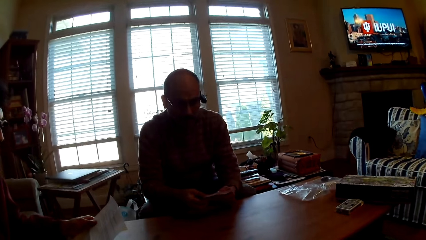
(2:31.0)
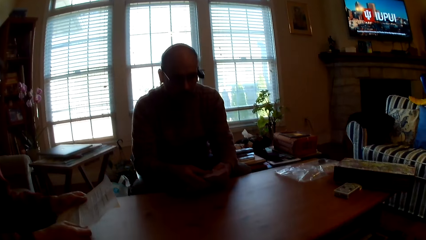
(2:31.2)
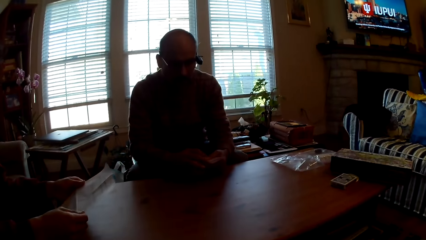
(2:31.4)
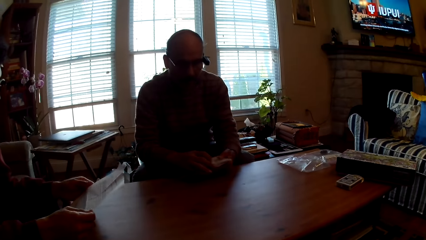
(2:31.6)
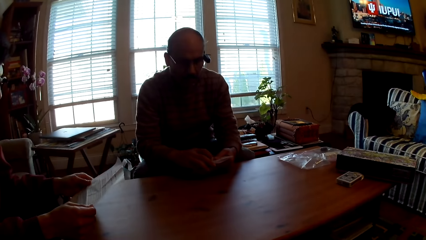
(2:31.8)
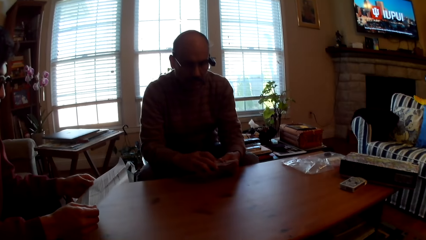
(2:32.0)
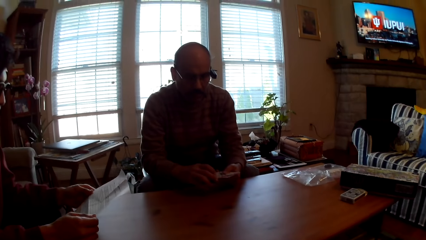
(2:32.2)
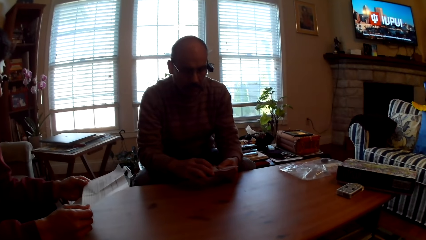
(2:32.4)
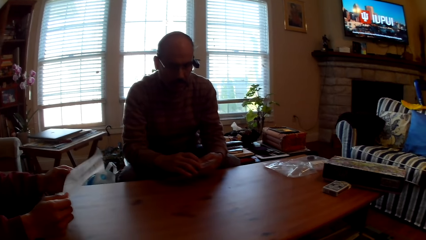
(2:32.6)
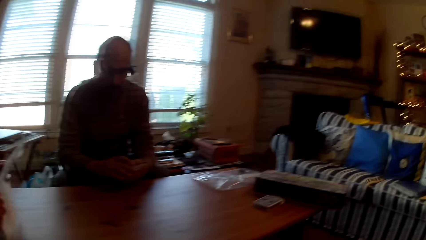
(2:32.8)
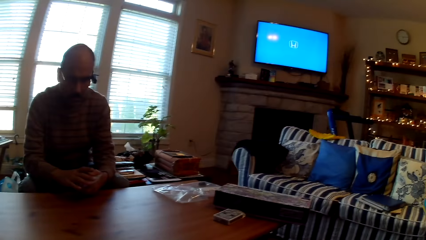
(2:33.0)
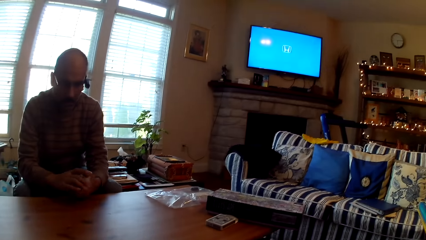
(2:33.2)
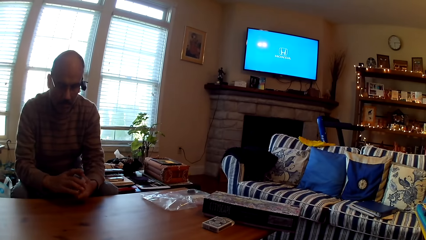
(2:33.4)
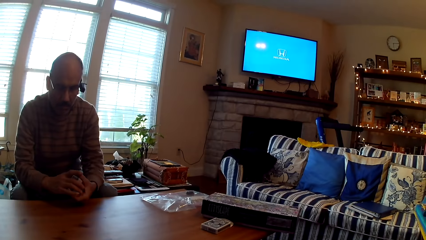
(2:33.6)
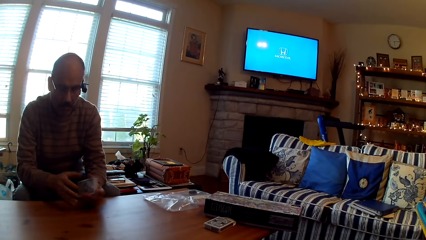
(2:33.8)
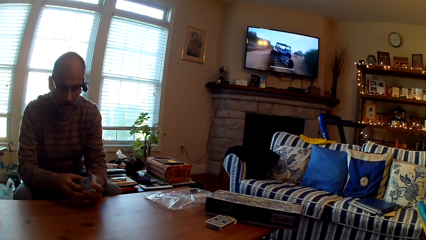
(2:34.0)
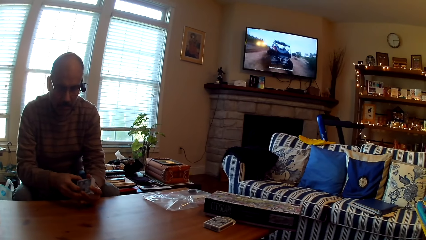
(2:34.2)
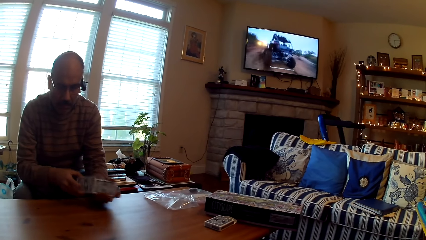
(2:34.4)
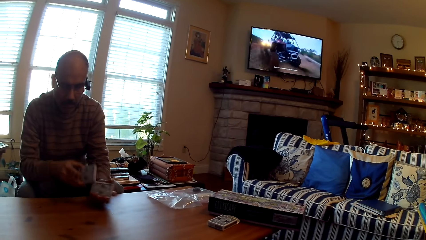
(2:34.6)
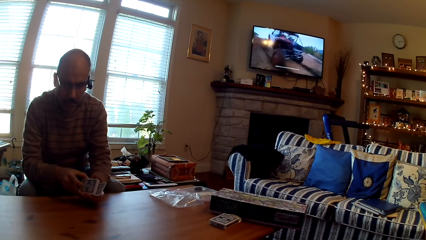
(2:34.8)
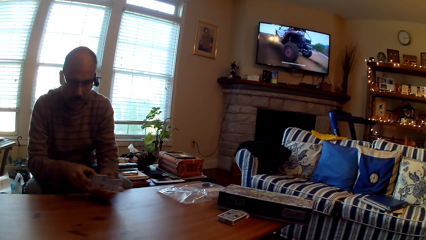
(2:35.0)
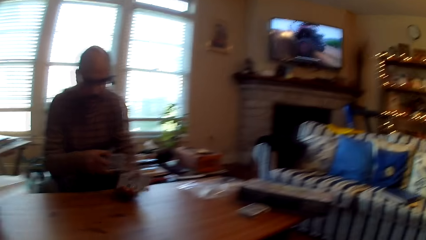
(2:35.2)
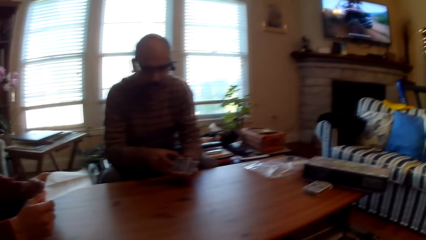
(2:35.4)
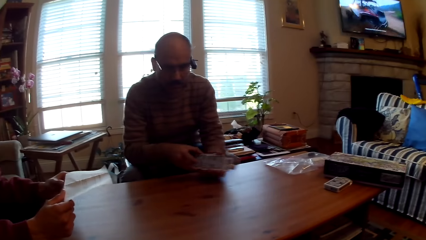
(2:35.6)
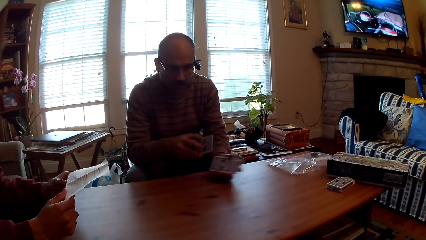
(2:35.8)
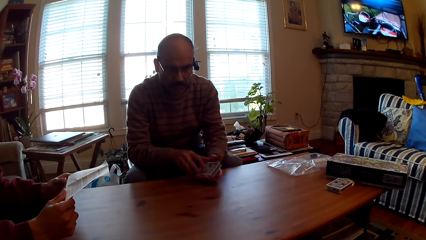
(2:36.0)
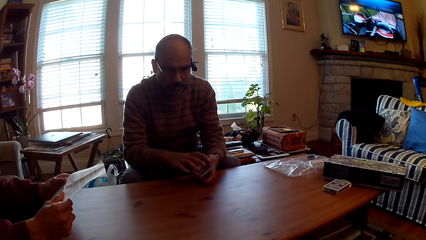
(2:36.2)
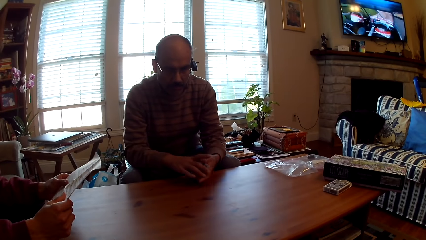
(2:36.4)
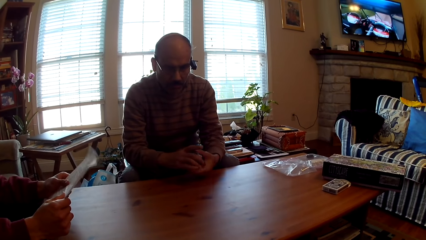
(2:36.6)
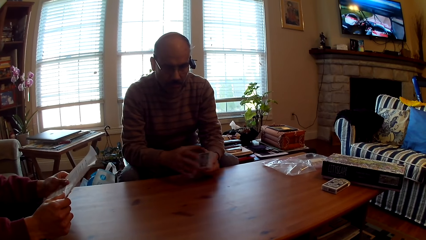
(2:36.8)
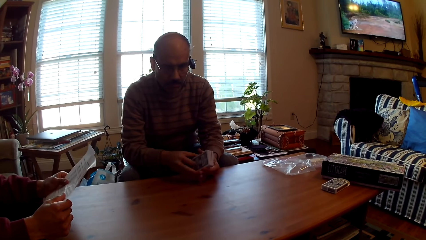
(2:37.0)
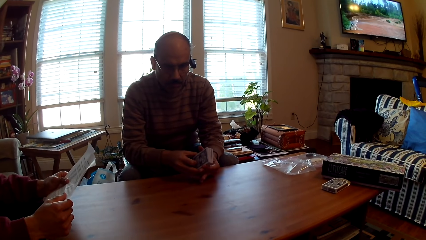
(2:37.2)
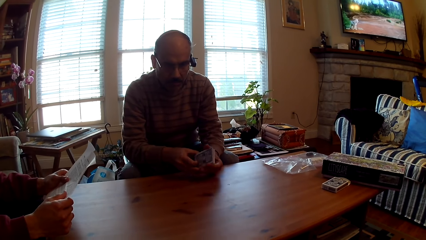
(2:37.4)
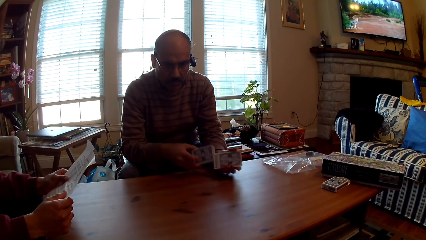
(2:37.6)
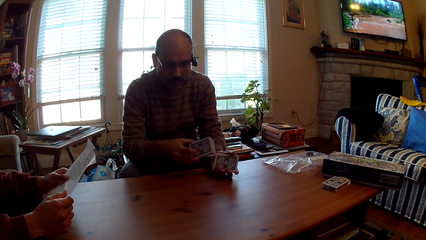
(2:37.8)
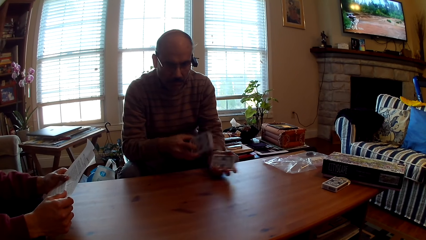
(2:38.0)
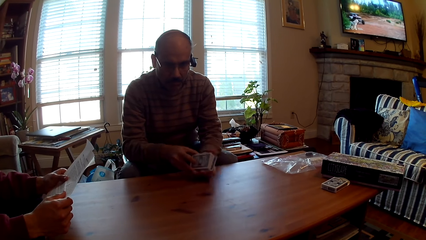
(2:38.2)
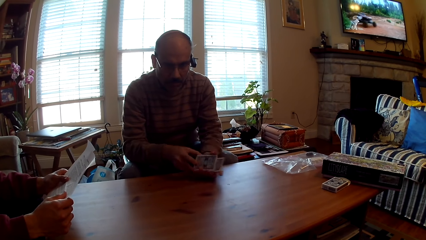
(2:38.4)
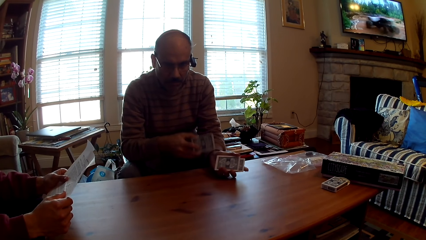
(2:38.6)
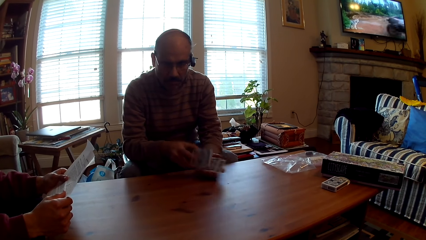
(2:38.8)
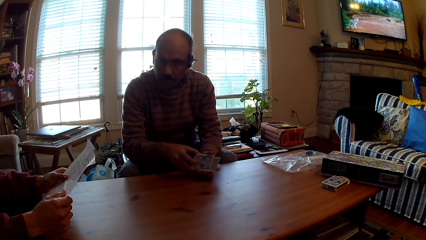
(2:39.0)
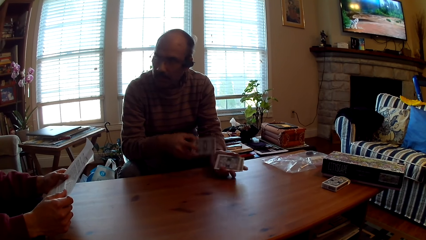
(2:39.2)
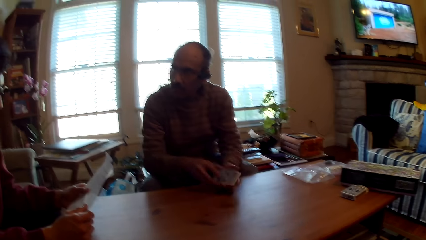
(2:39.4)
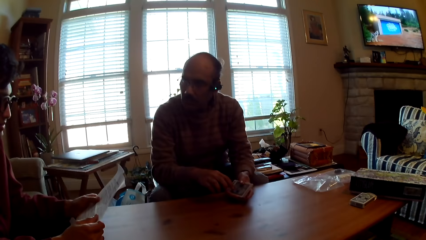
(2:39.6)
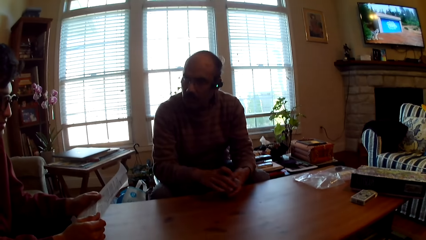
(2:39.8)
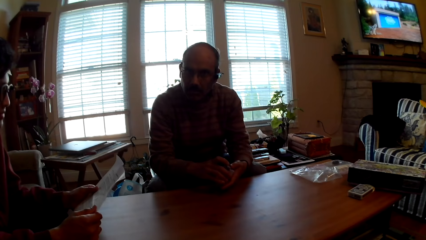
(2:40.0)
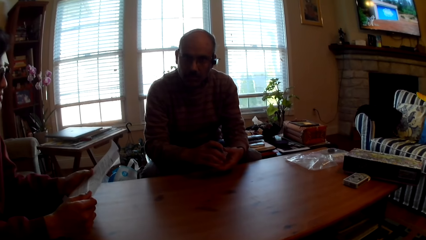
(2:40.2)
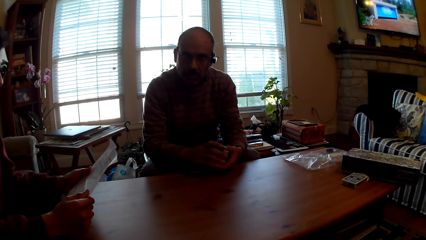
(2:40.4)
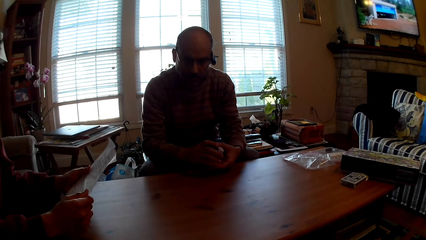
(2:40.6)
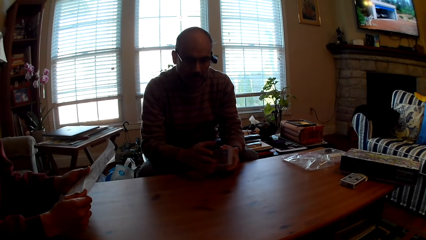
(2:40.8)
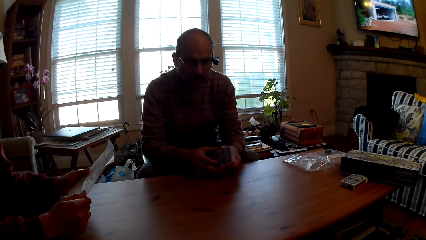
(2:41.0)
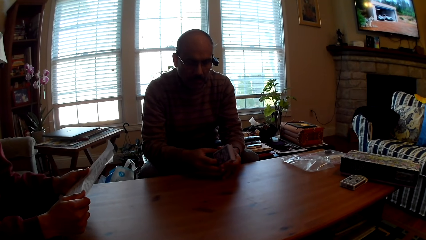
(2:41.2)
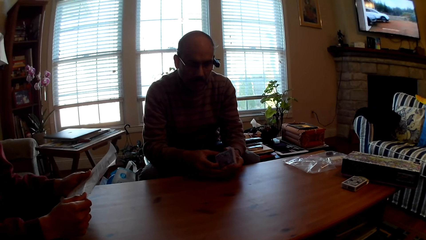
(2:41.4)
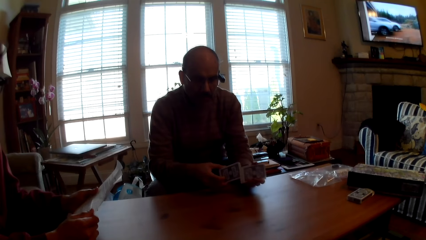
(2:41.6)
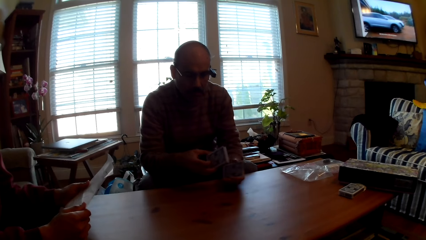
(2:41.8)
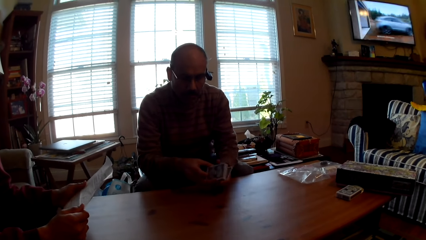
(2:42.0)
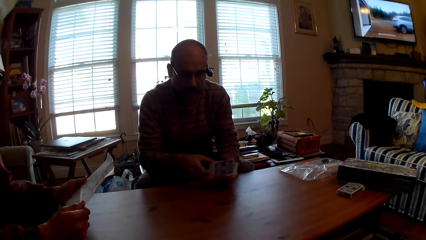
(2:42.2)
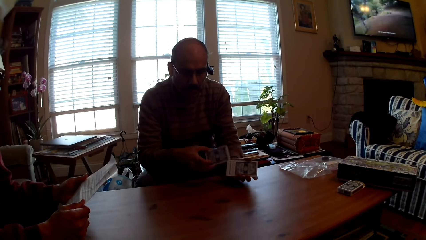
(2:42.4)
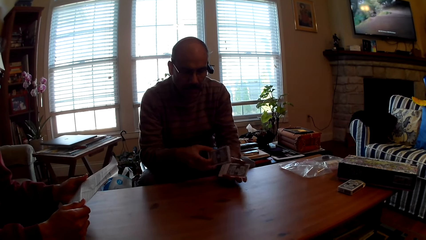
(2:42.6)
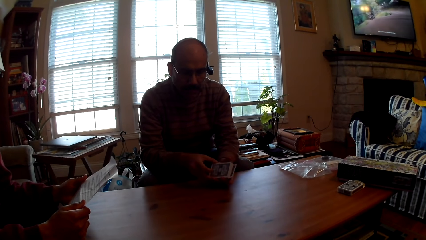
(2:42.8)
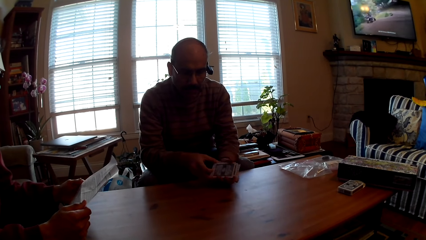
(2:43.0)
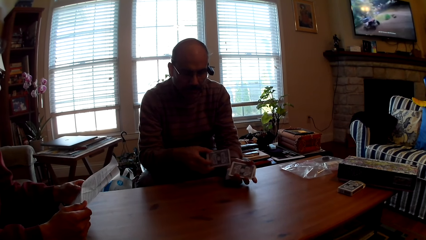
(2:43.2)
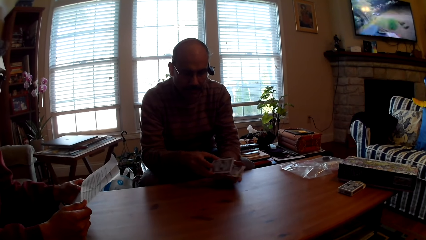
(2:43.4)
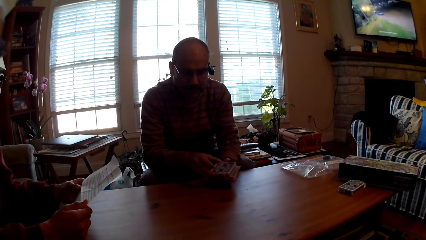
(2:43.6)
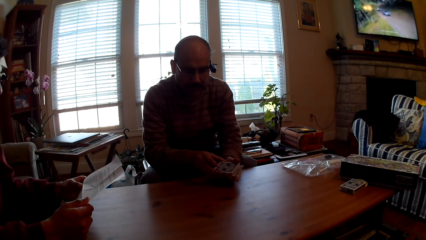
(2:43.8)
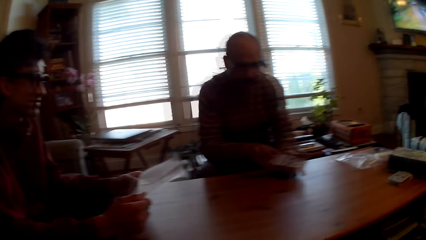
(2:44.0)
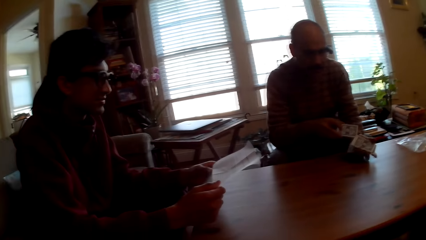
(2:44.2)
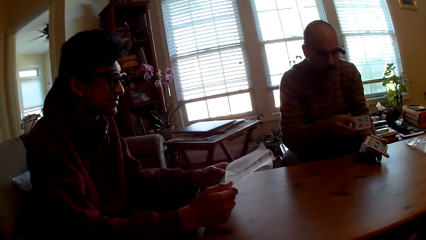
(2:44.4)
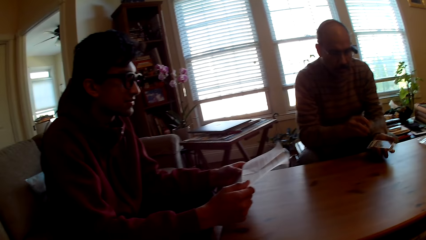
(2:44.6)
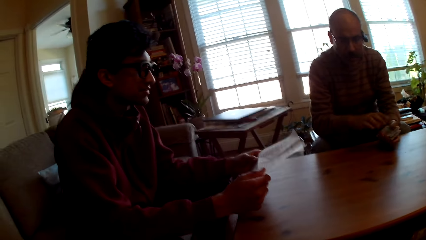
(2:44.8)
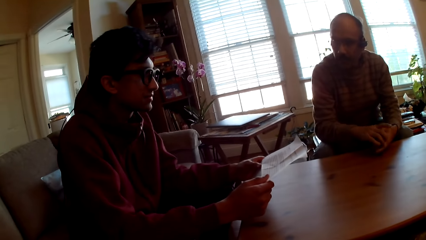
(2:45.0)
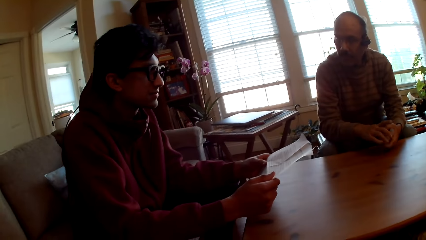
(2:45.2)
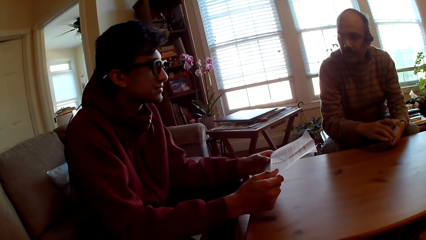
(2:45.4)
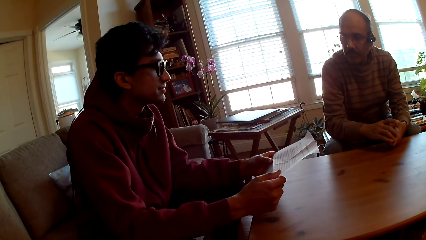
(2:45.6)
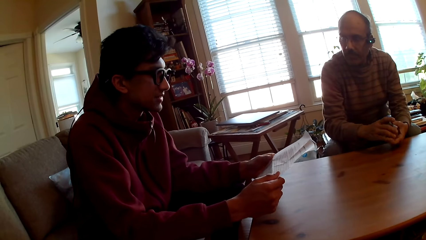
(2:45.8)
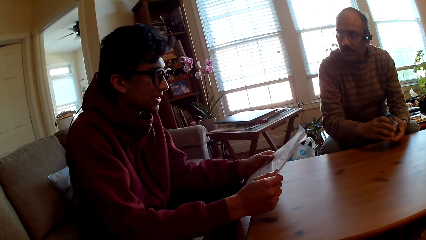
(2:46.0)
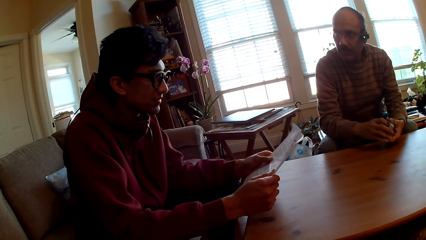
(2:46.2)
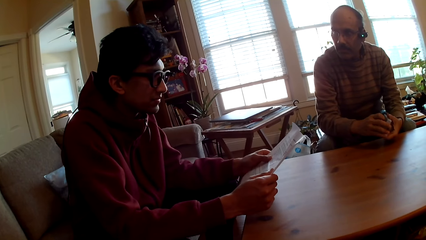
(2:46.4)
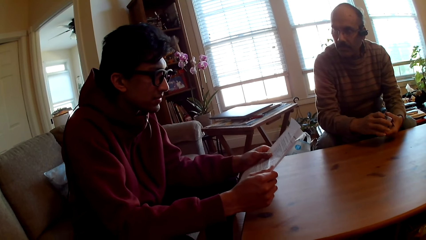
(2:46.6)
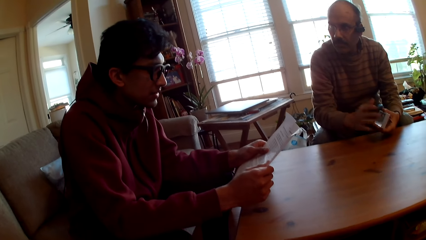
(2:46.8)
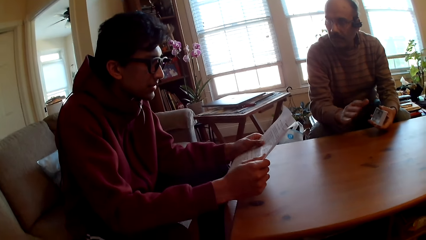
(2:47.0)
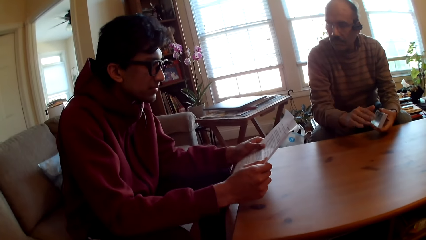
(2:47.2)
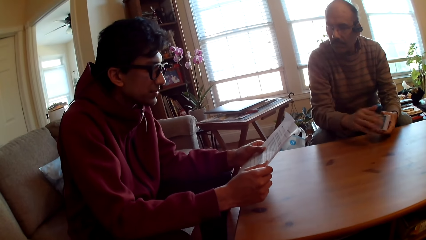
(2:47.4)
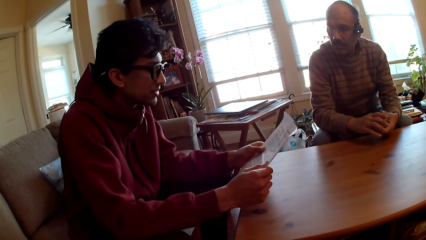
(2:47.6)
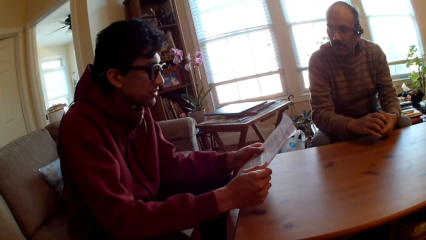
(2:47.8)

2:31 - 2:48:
A man arranges the cards. The man adjusts the cards. Another man holds paper.
